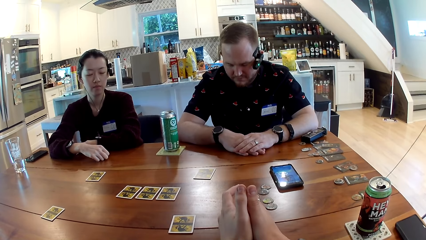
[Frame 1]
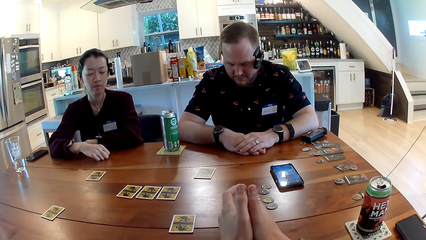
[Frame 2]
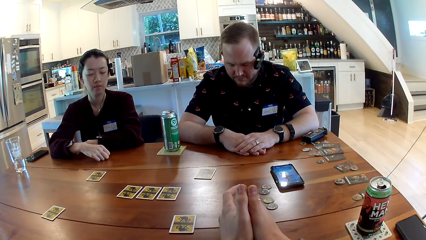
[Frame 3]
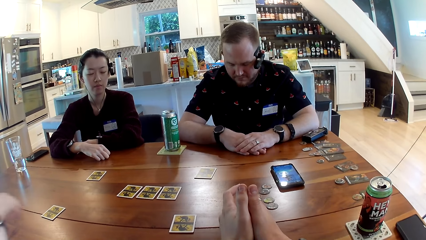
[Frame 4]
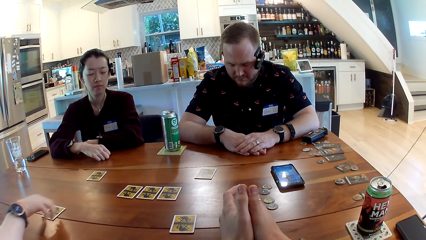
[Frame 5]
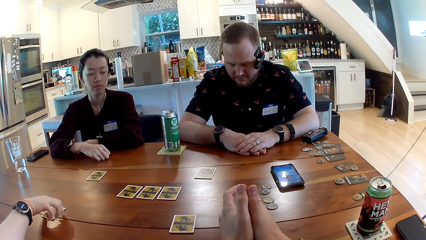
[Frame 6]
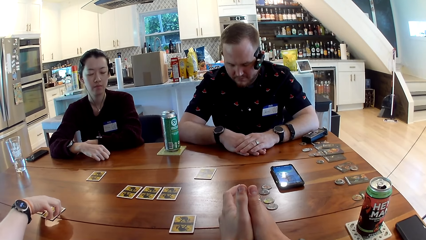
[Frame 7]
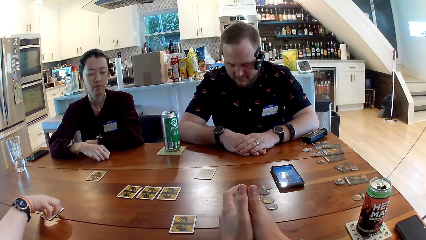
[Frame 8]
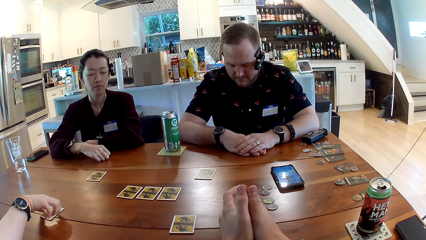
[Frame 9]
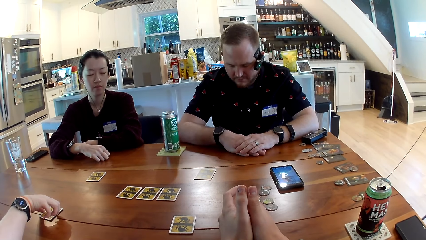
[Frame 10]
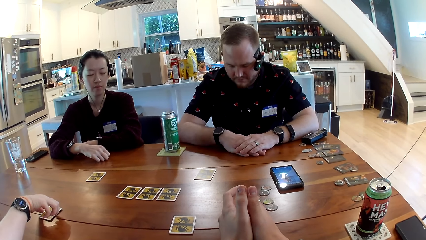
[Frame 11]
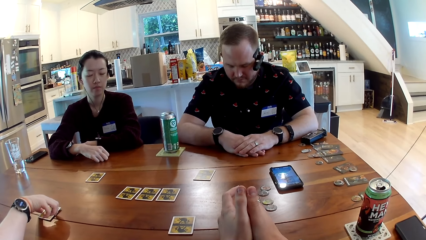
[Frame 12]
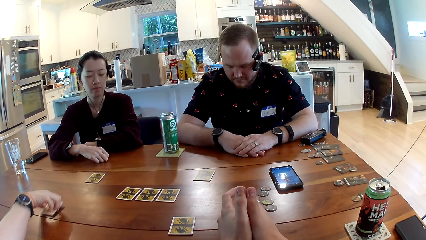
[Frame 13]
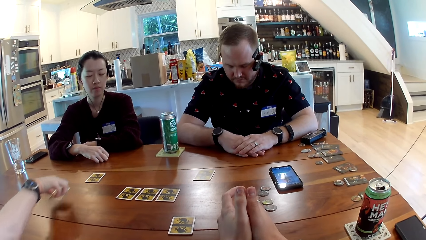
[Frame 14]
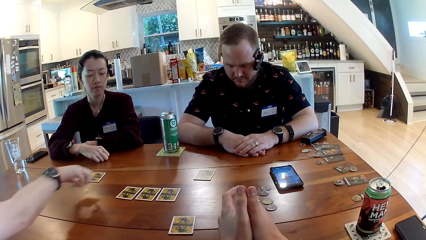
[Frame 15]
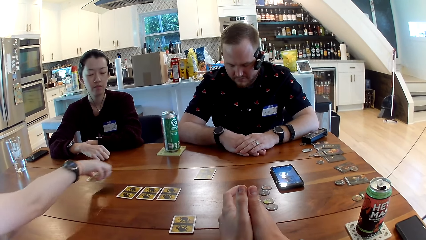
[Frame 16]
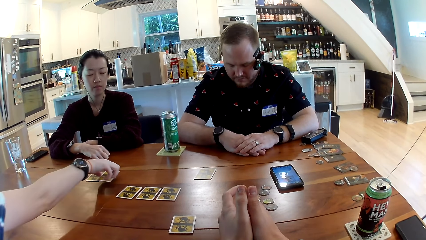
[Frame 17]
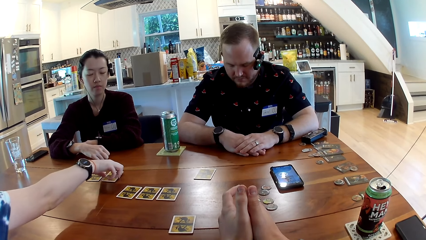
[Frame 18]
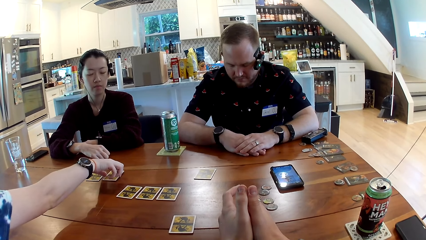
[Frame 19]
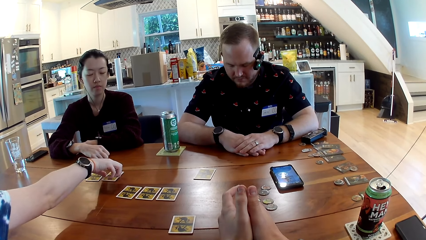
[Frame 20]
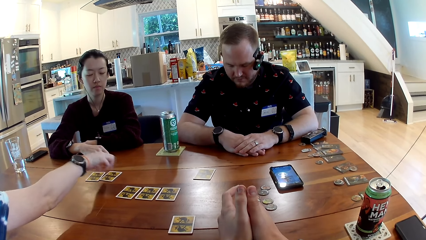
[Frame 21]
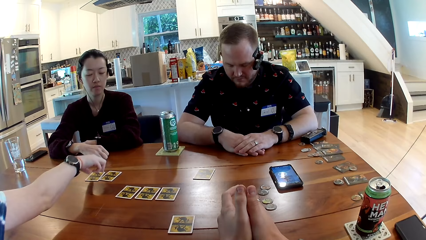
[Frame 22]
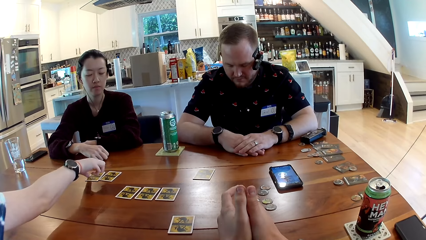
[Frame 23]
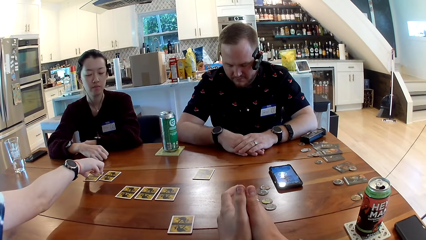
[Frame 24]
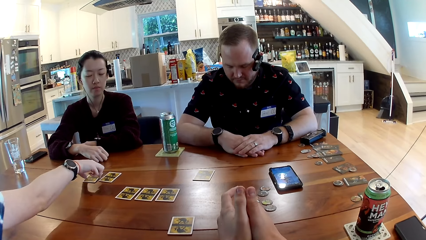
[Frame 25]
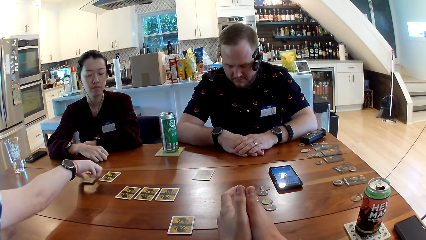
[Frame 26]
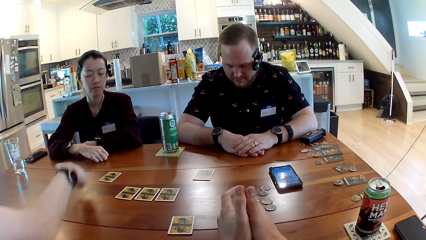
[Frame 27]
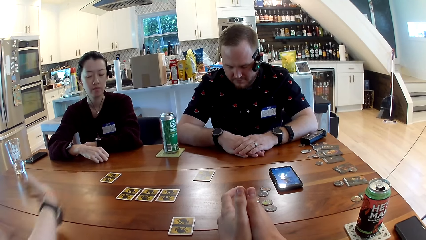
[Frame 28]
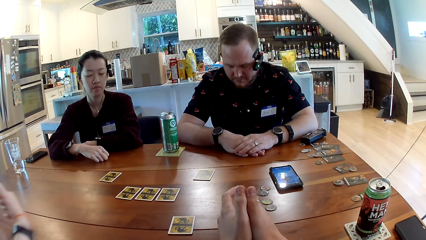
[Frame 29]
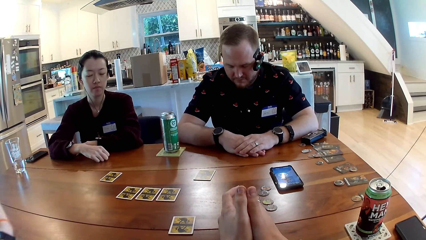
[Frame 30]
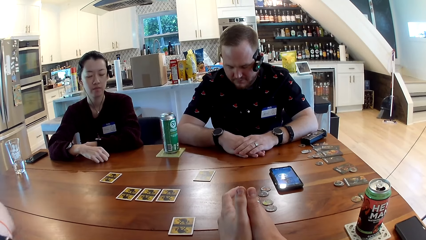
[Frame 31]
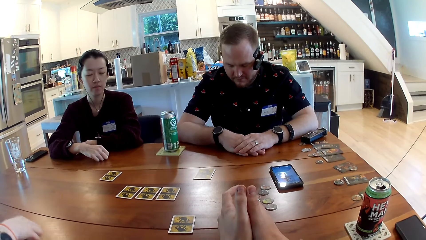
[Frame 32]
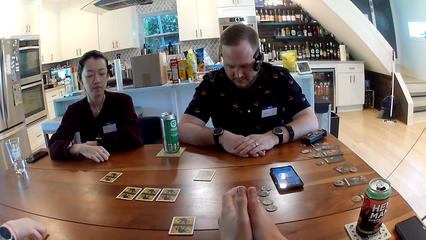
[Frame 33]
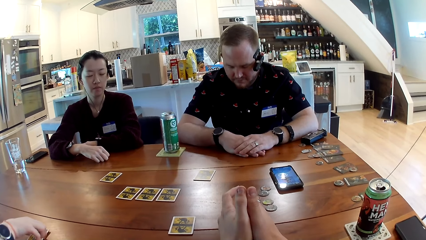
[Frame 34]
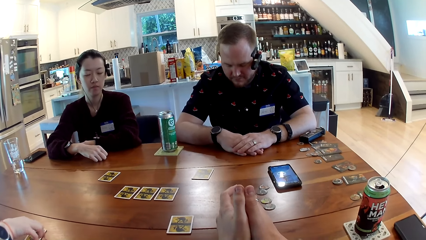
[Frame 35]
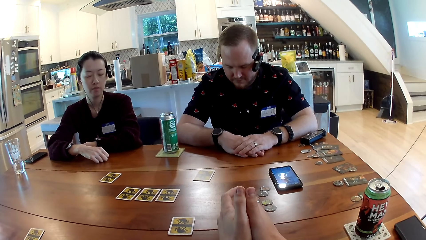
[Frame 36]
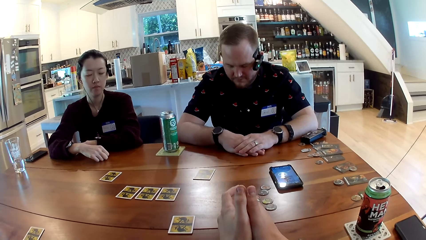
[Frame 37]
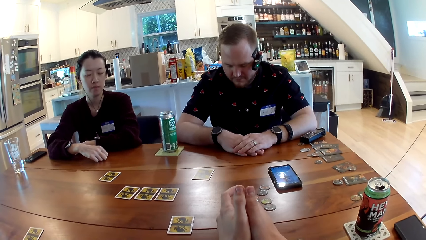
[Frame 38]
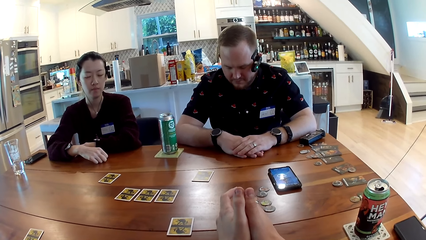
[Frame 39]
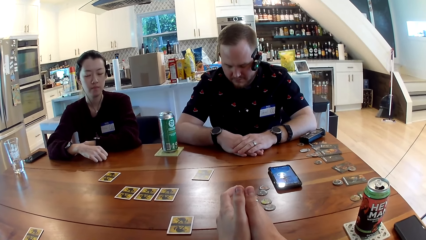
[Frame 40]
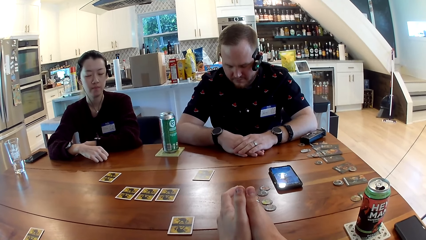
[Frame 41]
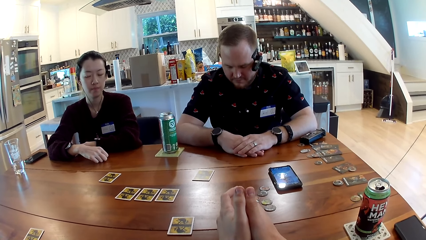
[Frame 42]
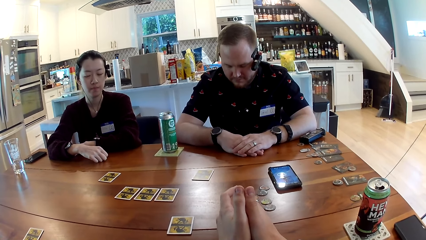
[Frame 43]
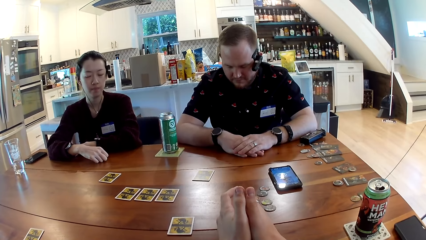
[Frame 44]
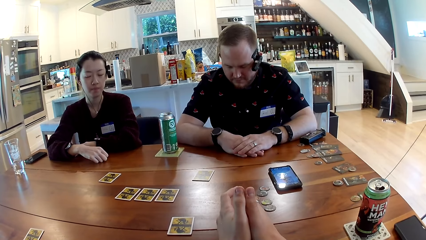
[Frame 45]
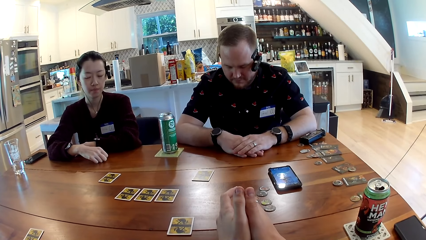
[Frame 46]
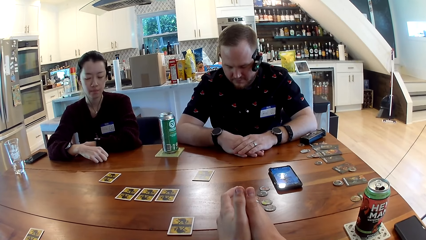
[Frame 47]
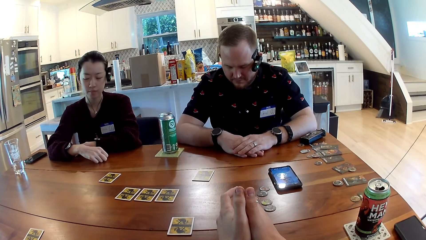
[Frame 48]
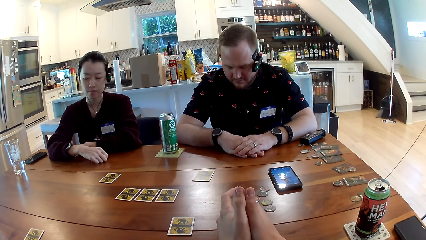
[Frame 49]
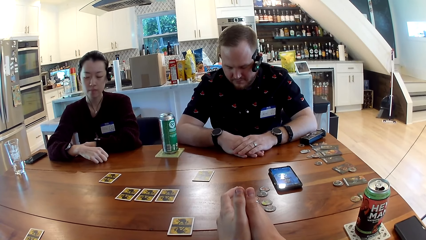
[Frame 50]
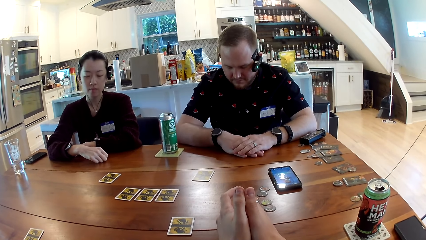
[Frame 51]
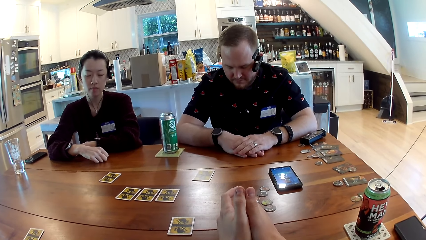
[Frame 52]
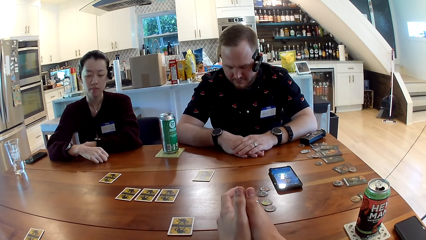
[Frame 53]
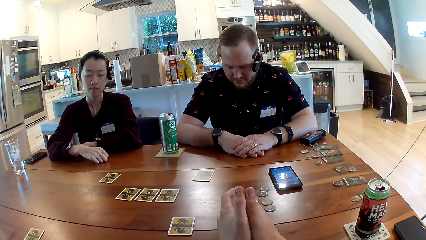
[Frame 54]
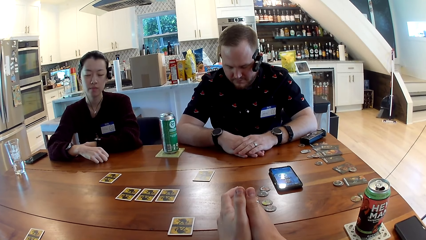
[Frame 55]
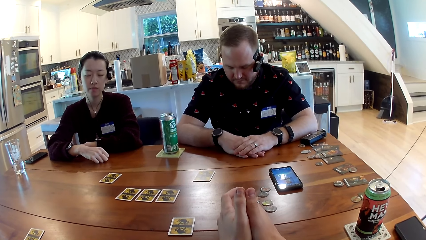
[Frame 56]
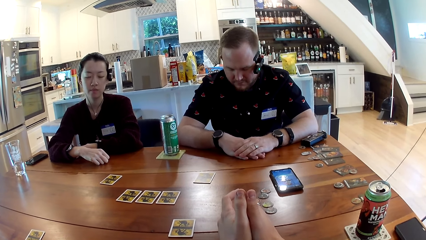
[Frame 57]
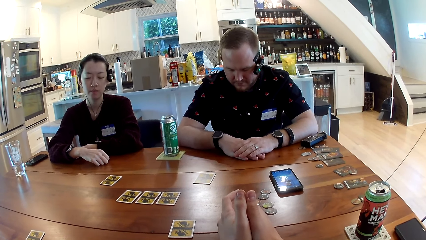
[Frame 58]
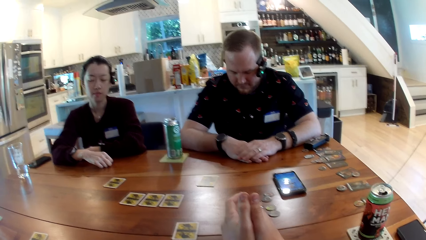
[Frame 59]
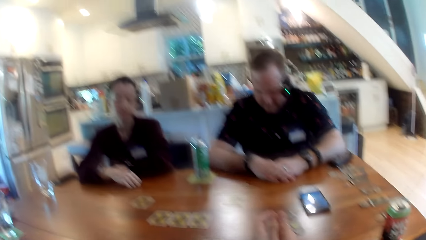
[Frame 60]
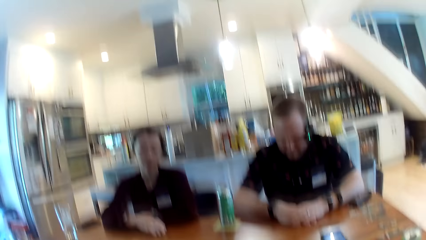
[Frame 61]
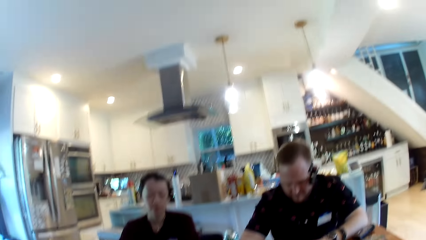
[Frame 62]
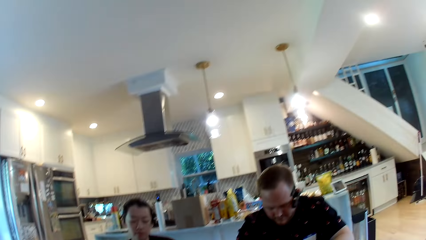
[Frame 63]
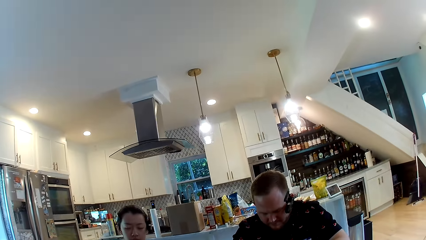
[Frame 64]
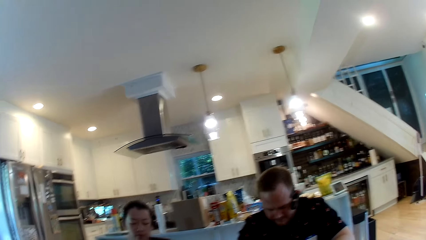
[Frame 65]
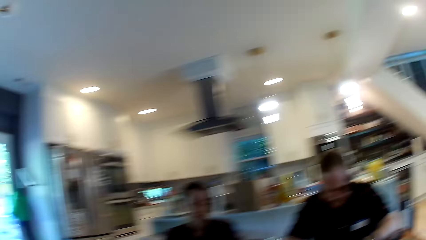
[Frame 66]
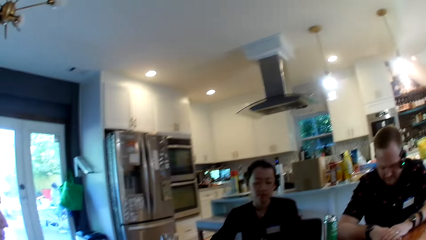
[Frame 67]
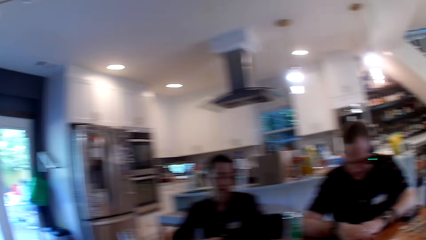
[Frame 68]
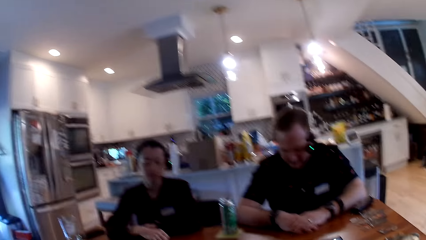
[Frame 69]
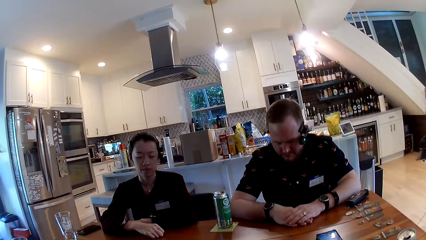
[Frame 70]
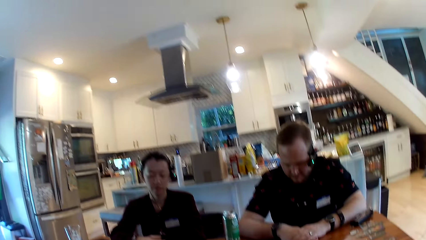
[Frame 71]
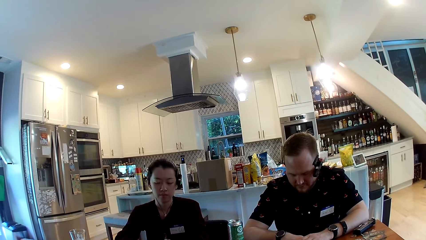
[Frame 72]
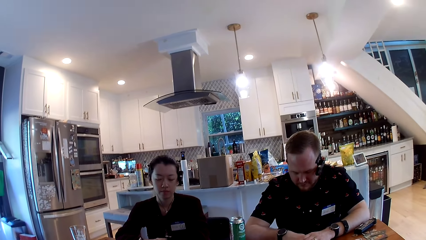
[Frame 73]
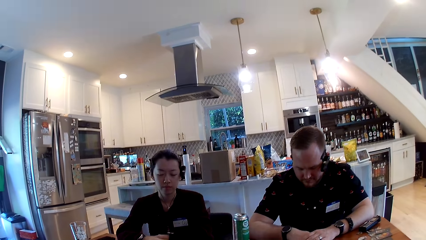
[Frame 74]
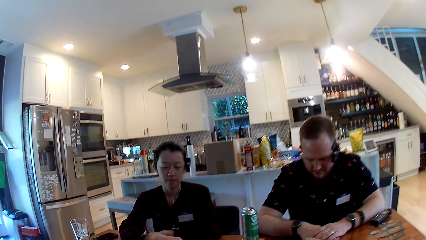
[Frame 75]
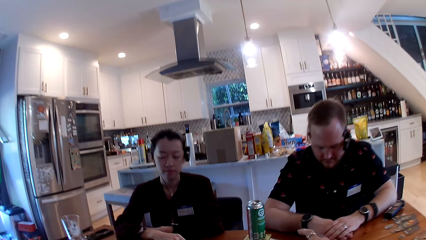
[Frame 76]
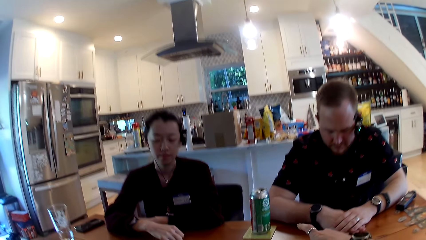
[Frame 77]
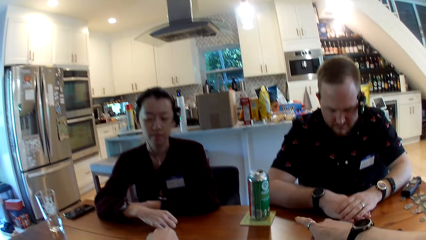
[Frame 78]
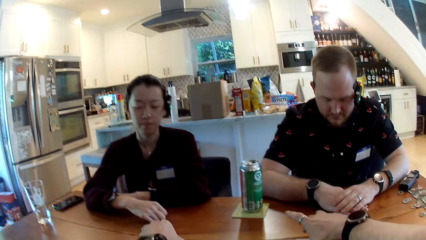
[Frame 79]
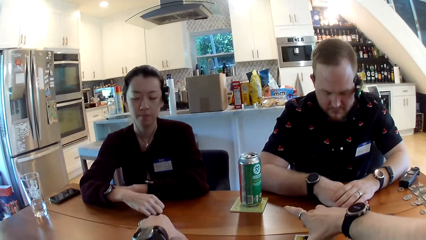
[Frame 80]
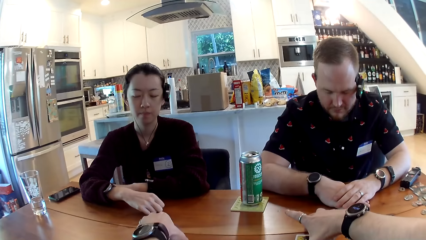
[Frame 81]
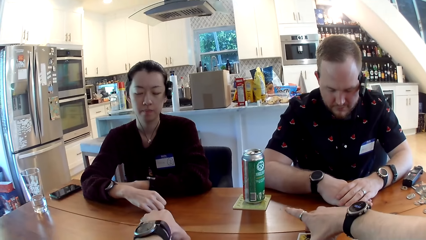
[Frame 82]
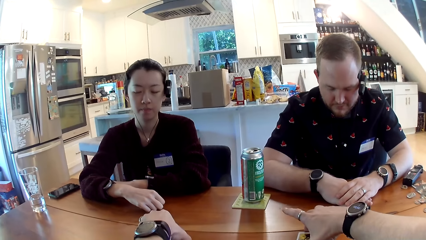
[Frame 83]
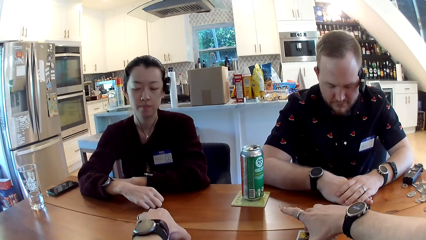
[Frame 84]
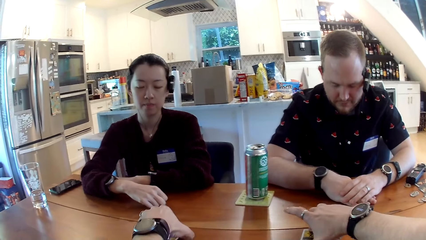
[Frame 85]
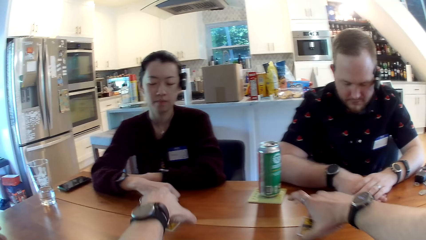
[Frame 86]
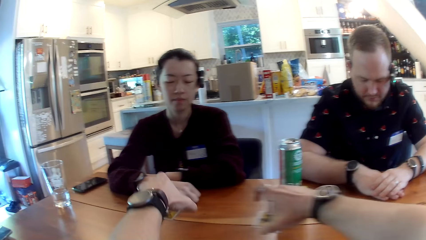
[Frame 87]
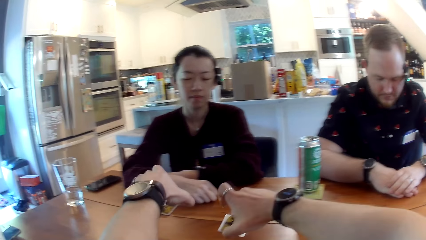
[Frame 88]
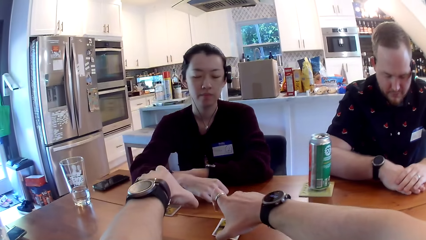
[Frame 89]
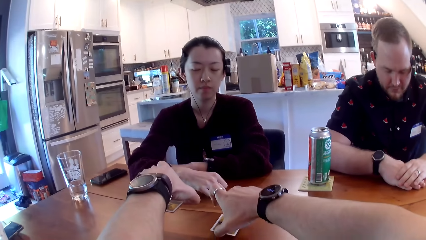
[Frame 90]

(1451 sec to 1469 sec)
The woman takes a card from the table with her right hand. The woman places the card on the table with her right hand. The woman takes a card from the table with her right hand. The woman places the card on the table with her right hand. The camera wearer takes a card from the table with his left hand. He takes a card from the table with his right hand.
